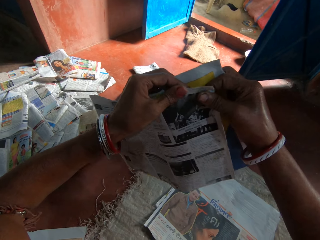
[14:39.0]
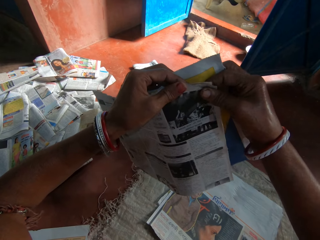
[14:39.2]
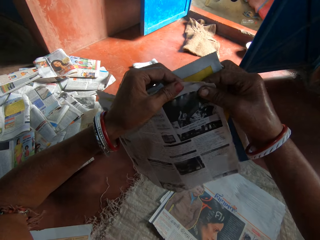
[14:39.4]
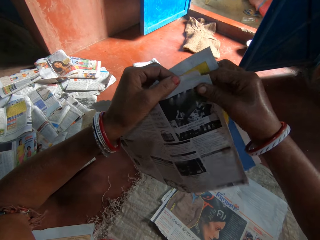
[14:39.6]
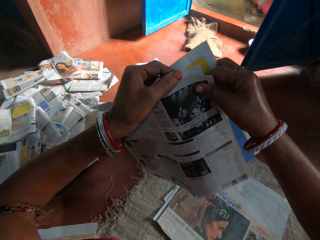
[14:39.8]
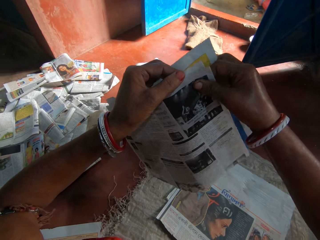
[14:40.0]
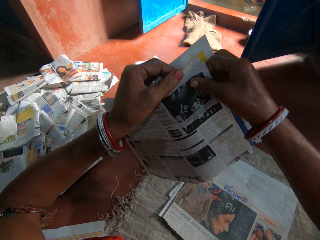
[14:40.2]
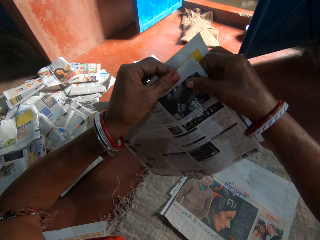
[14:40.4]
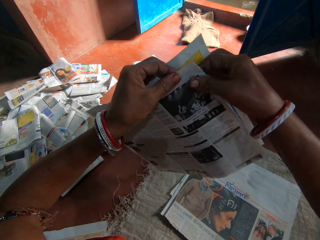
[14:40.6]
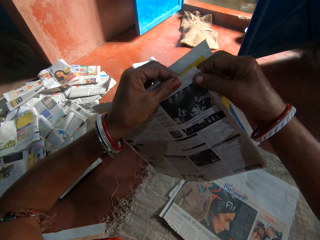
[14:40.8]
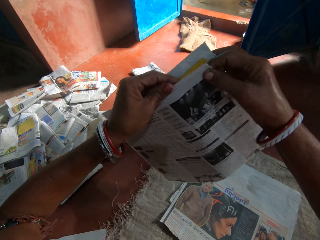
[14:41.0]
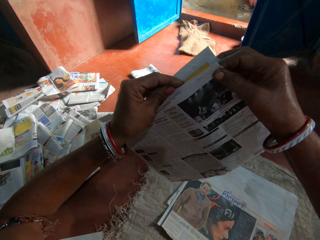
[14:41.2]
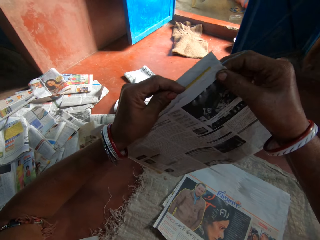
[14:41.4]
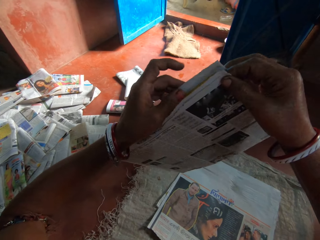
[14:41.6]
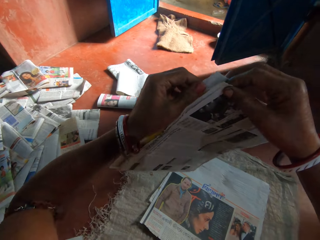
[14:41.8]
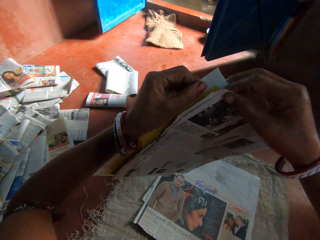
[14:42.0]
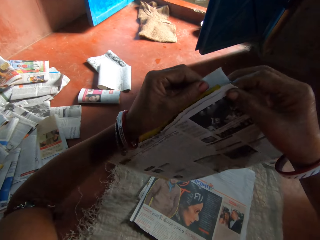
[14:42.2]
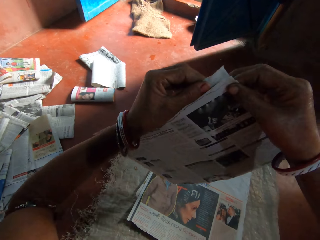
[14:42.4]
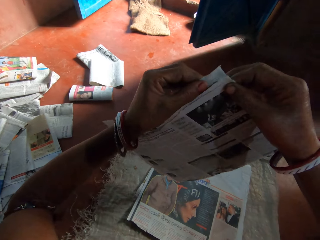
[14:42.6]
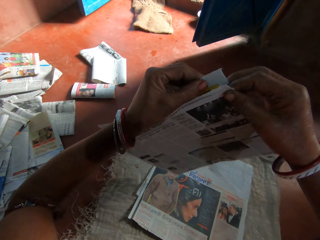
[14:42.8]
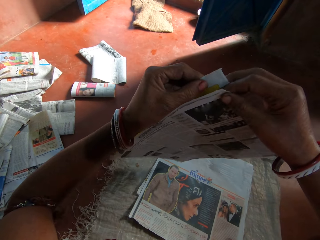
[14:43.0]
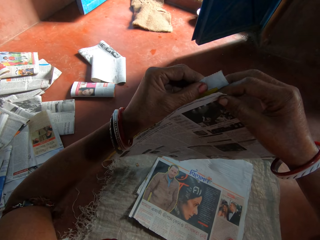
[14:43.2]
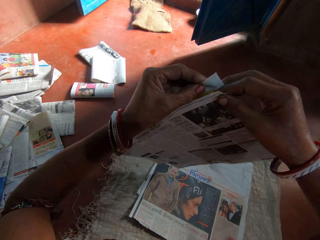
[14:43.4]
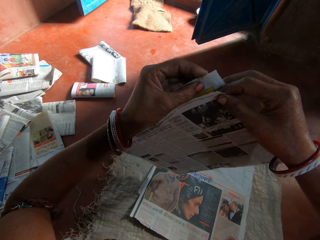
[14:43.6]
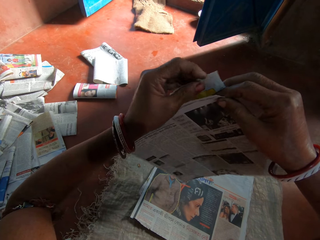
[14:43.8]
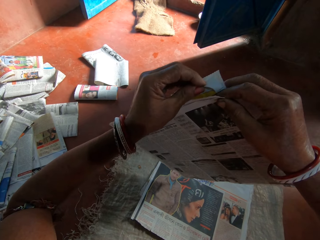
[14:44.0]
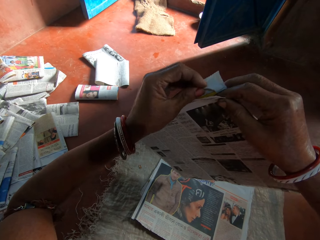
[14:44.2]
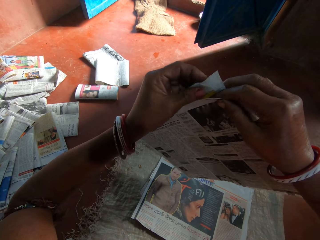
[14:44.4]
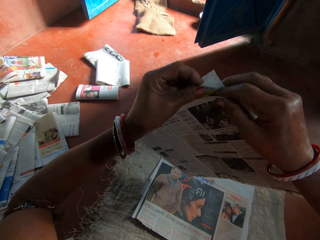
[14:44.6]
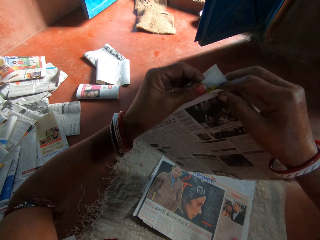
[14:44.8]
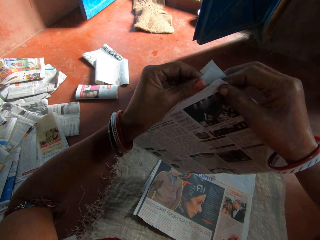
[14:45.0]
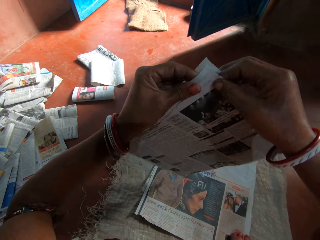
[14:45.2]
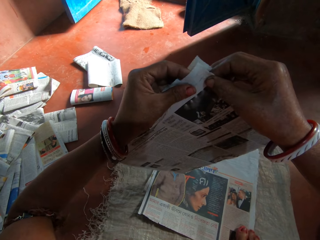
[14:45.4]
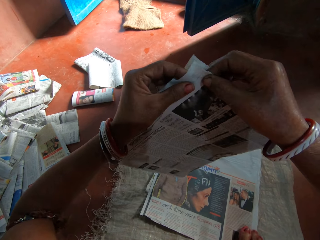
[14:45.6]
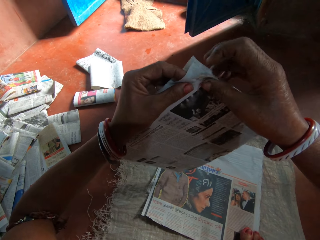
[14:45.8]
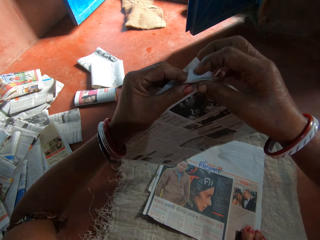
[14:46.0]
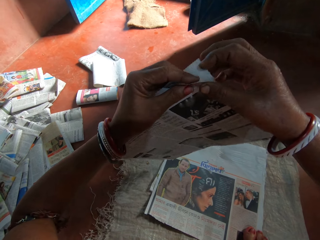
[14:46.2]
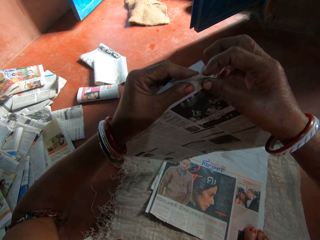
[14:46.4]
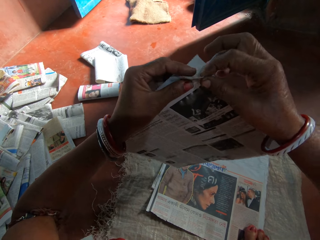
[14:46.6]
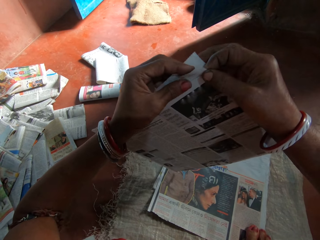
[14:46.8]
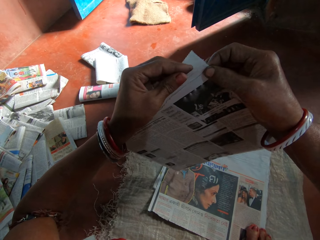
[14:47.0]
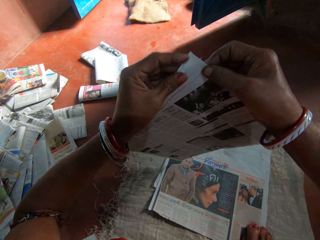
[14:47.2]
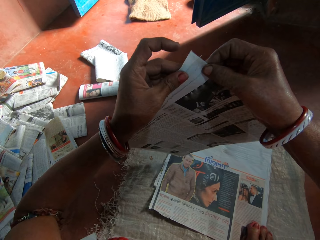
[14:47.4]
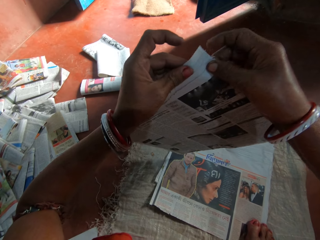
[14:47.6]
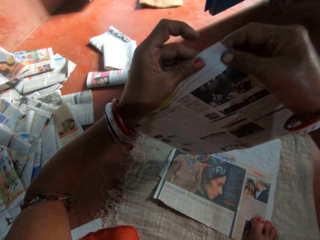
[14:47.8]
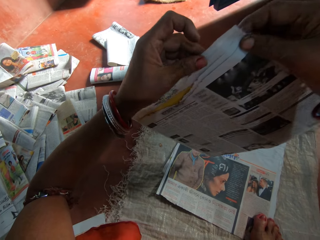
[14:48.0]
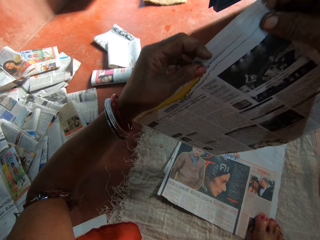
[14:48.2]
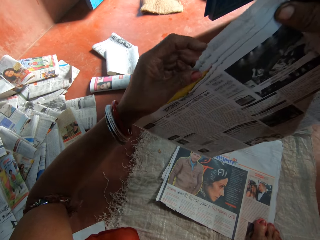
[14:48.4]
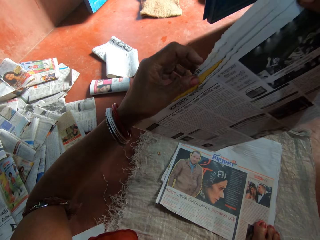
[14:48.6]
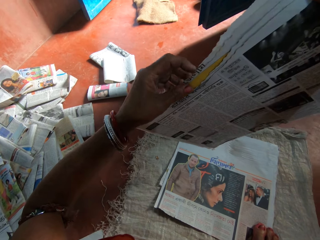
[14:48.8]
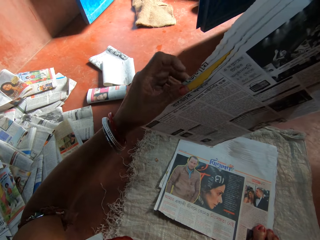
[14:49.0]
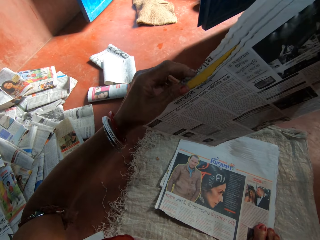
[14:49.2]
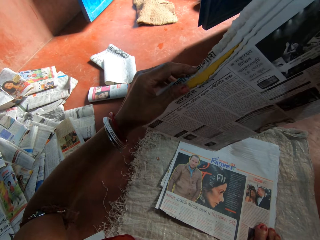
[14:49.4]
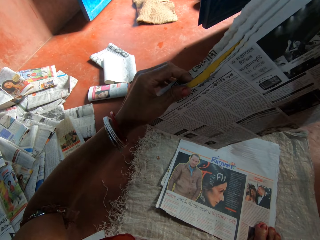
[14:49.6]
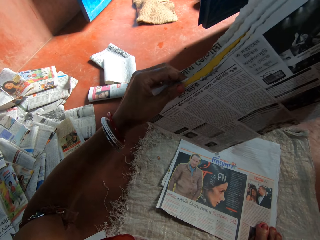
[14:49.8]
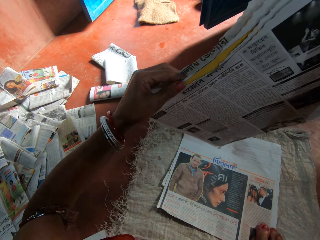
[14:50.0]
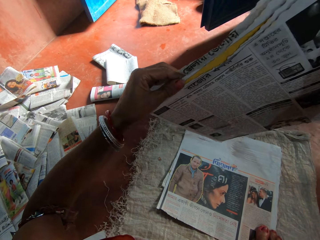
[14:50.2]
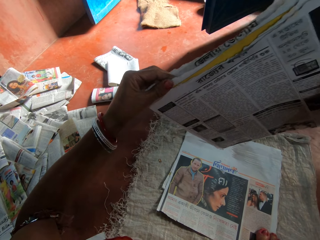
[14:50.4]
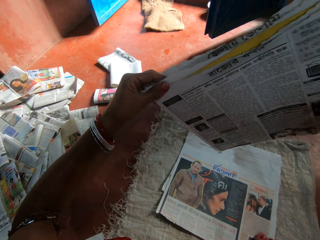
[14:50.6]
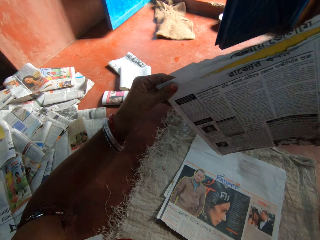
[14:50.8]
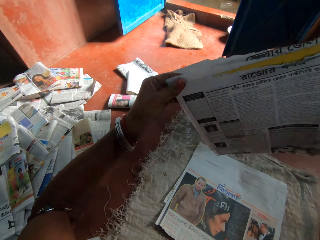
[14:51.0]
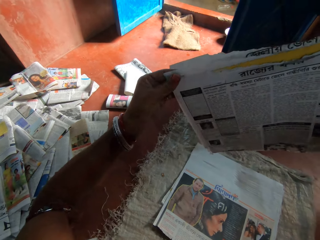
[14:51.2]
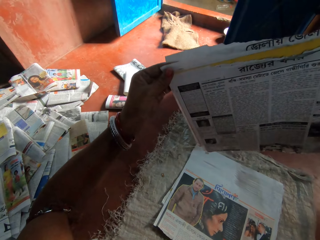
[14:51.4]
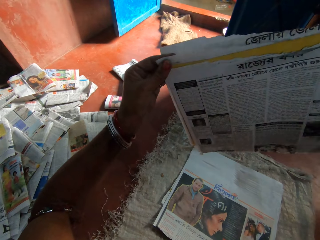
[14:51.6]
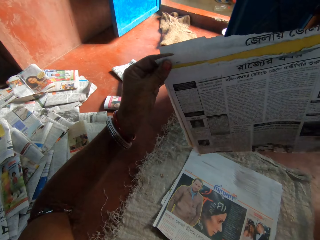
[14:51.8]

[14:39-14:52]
The camera wearer moves her left hand on the newspaper.

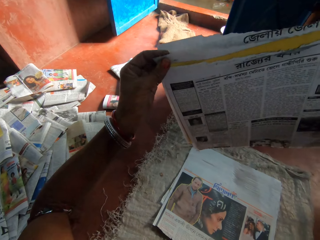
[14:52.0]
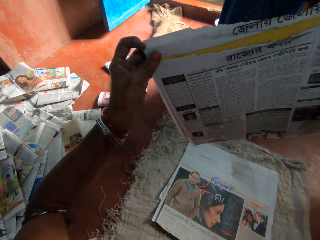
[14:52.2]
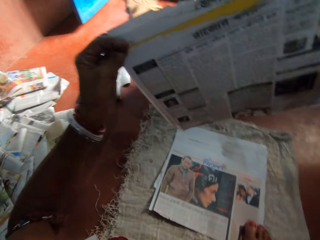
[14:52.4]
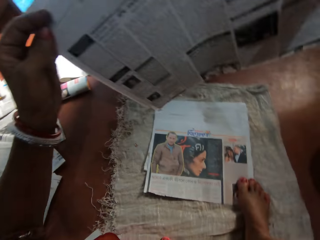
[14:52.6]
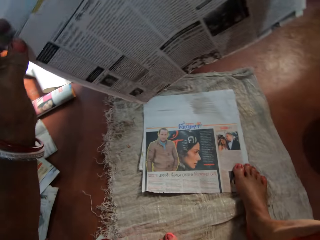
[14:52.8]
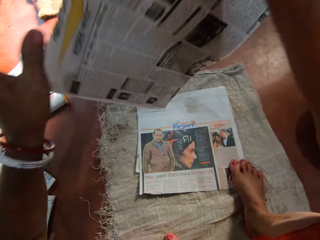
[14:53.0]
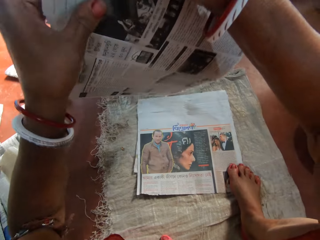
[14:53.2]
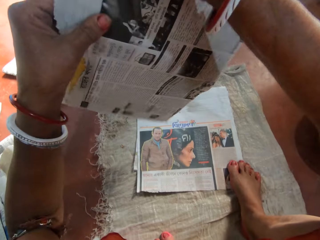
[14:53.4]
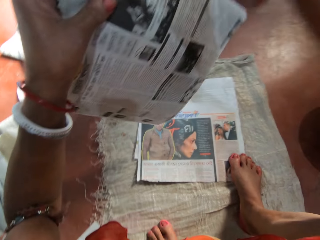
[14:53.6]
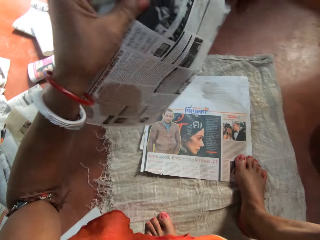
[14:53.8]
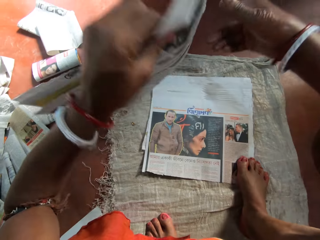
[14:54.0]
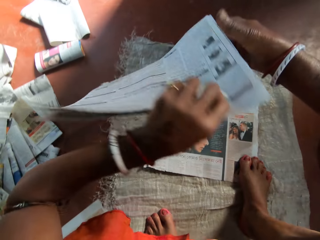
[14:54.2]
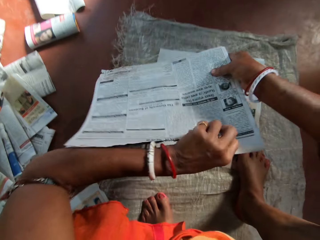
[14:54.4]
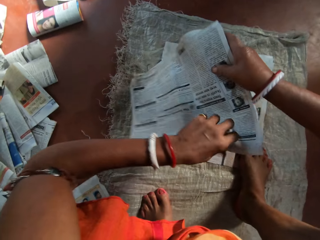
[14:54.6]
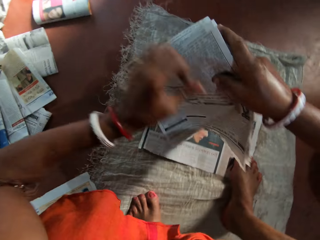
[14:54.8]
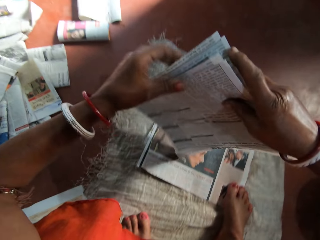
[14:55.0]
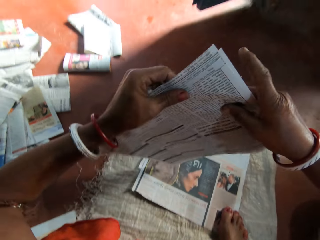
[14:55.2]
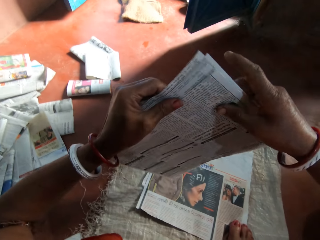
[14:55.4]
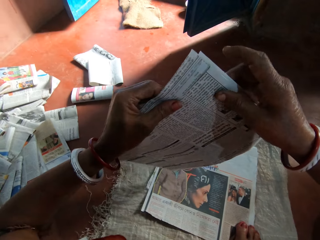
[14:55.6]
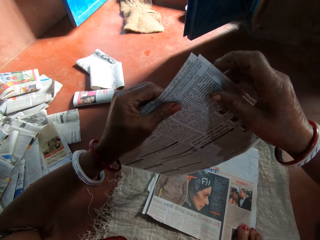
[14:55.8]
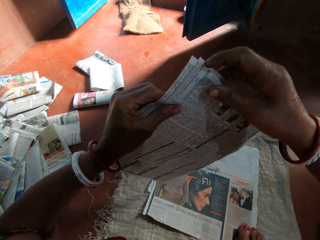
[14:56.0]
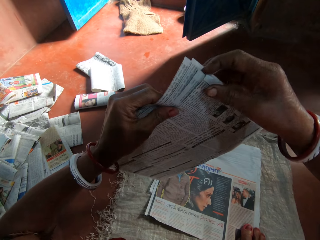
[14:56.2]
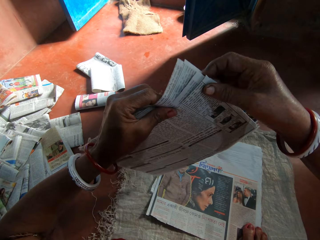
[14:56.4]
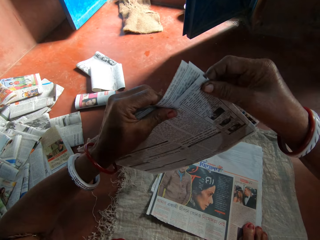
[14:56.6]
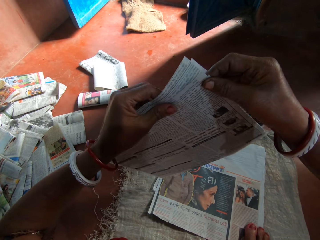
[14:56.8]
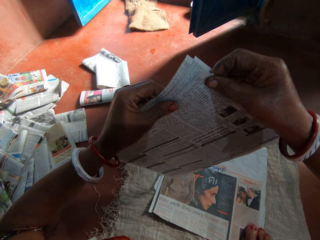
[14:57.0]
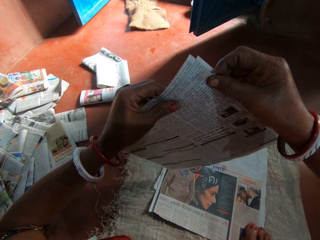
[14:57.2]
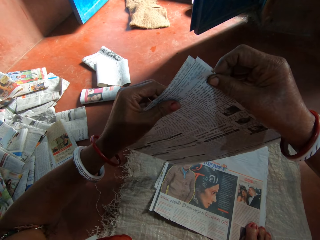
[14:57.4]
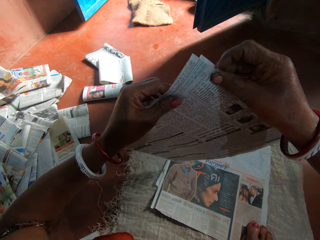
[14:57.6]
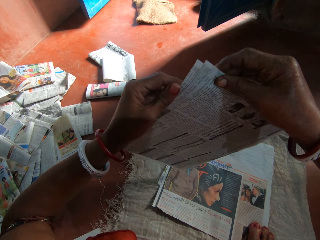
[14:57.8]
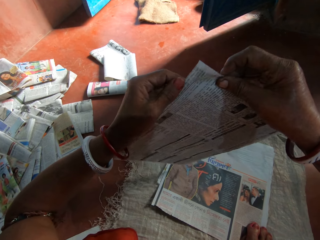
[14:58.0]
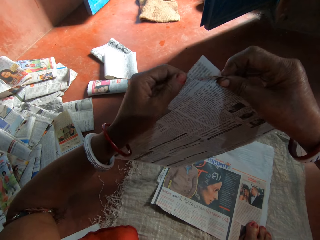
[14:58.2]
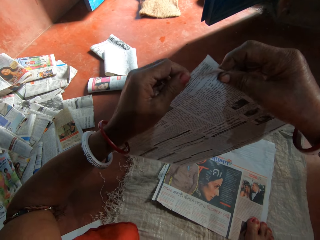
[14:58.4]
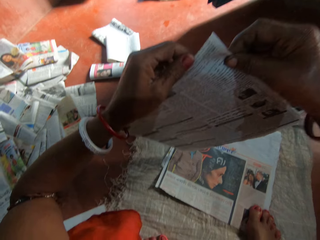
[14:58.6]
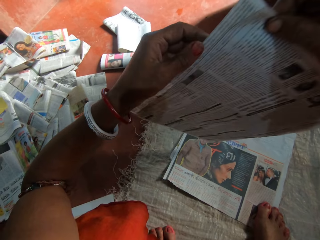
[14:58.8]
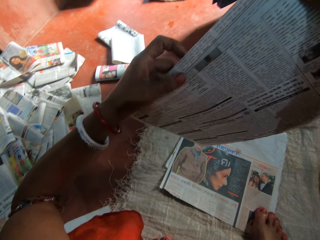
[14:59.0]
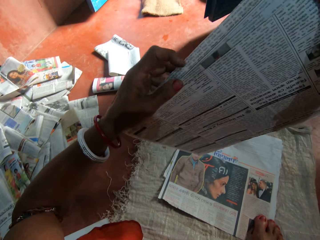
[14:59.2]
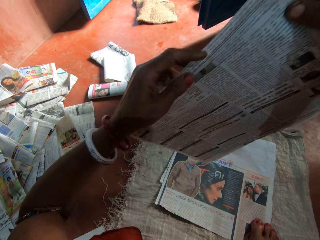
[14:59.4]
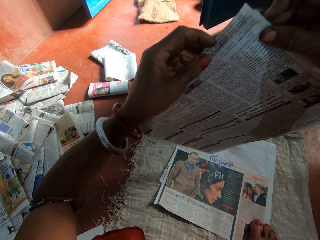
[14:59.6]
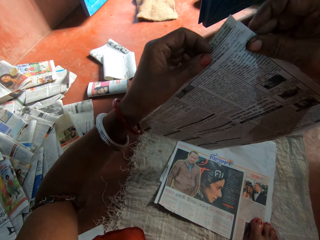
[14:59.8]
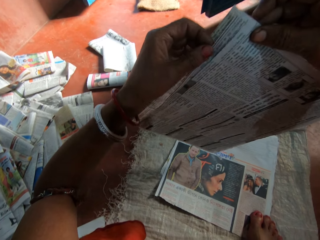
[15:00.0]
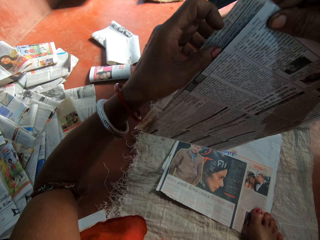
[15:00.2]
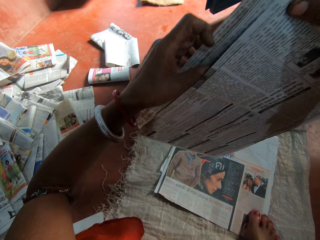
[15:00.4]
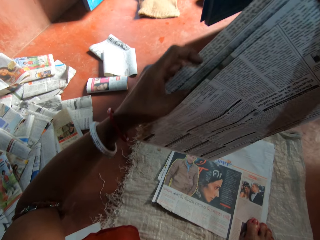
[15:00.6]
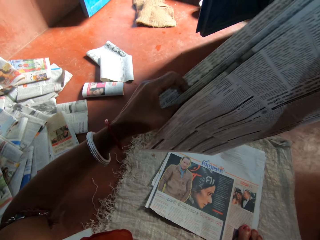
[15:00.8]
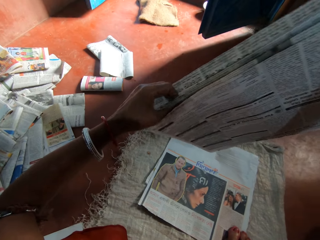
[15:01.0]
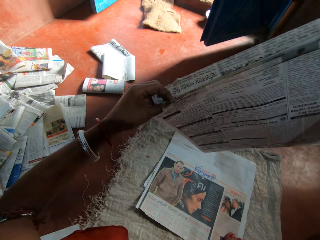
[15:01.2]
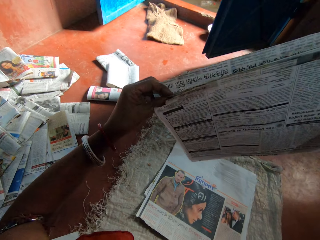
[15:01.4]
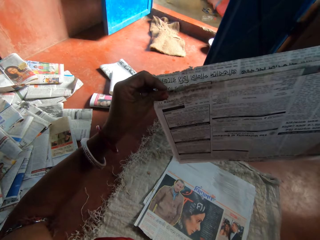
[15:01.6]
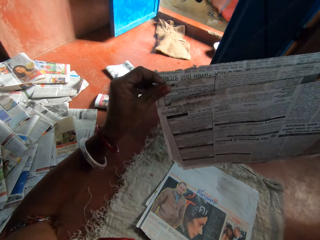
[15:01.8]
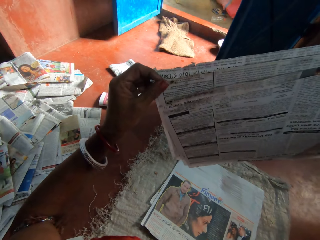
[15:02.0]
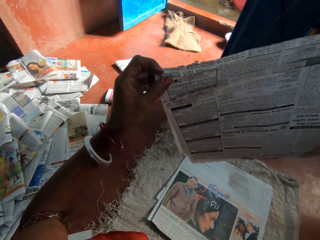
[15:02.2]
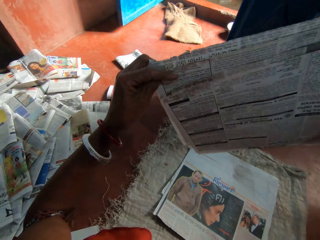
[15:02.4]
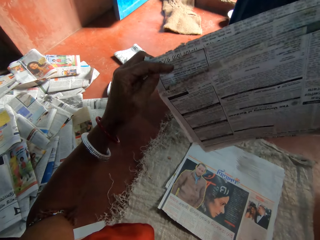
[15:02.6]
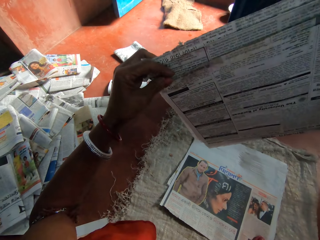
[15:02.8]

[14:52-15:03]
The camera wearer turns the newspapers. She arranges the newspapers. She moves her left hand on the newspaper.
